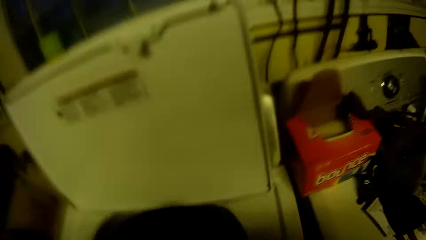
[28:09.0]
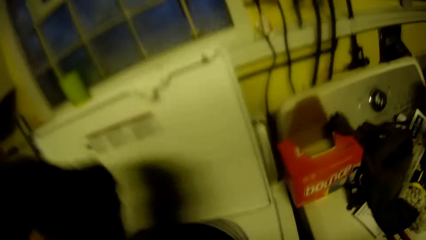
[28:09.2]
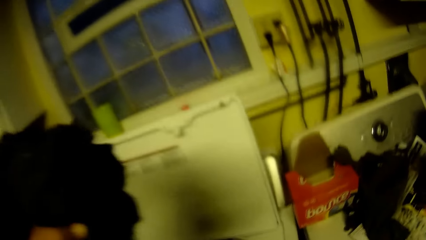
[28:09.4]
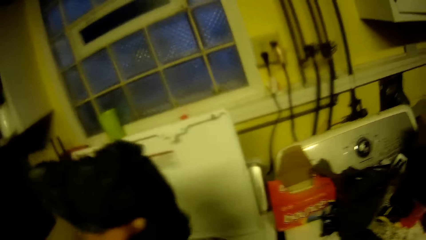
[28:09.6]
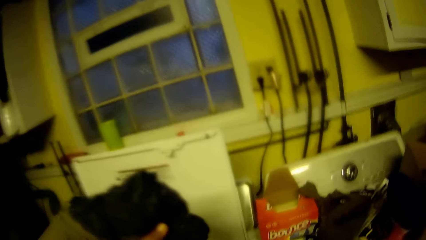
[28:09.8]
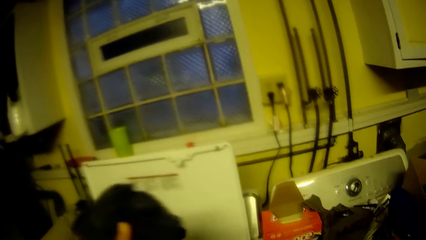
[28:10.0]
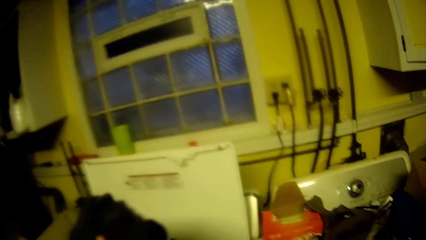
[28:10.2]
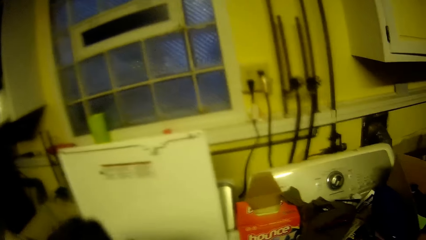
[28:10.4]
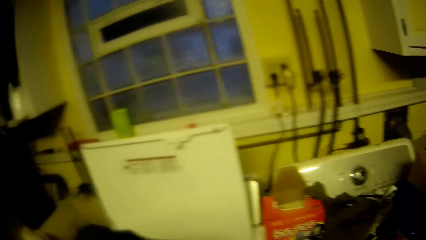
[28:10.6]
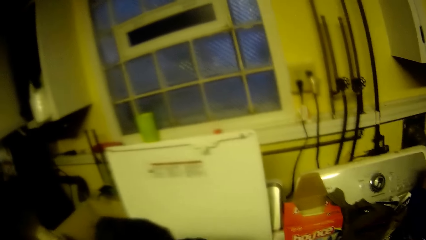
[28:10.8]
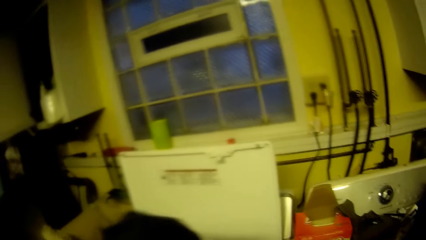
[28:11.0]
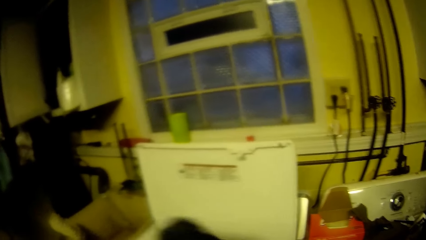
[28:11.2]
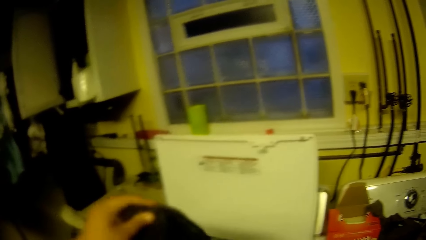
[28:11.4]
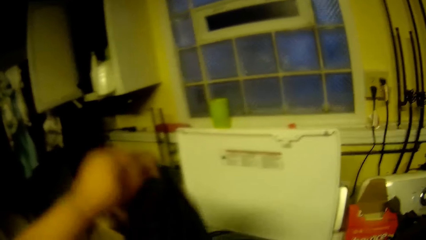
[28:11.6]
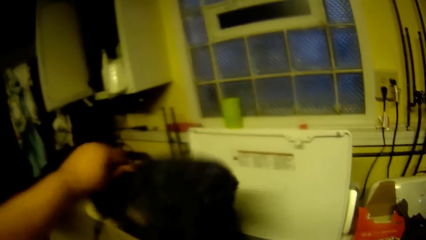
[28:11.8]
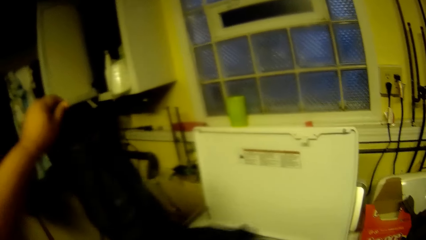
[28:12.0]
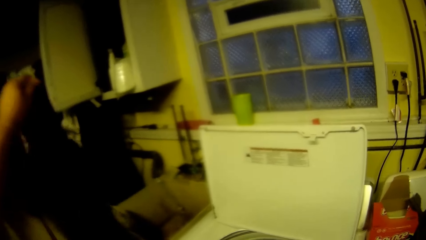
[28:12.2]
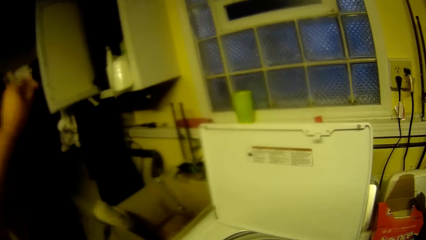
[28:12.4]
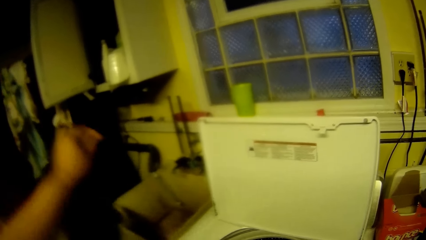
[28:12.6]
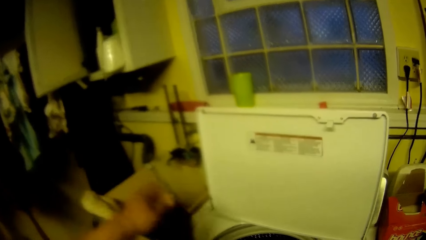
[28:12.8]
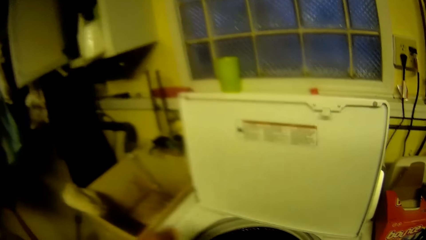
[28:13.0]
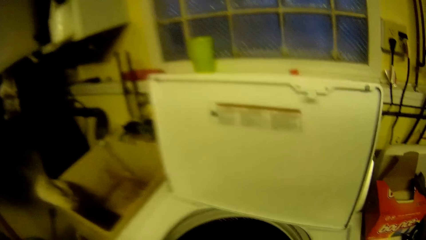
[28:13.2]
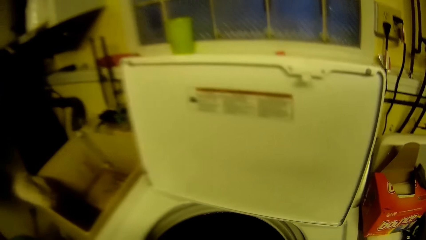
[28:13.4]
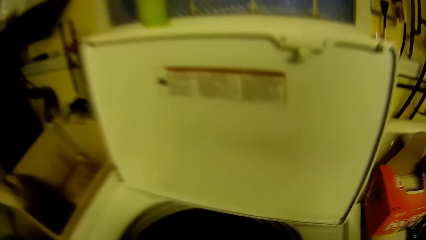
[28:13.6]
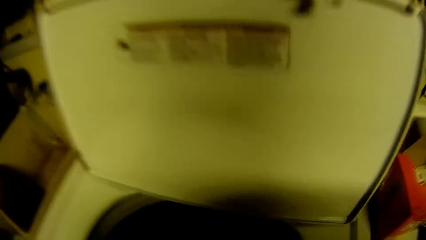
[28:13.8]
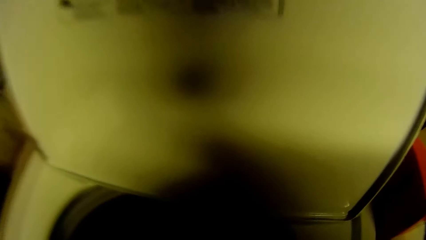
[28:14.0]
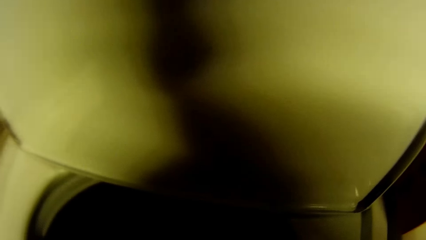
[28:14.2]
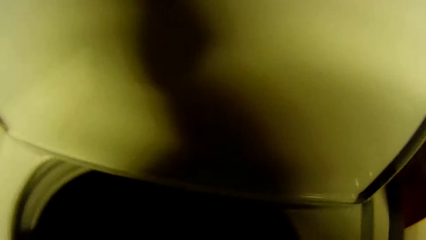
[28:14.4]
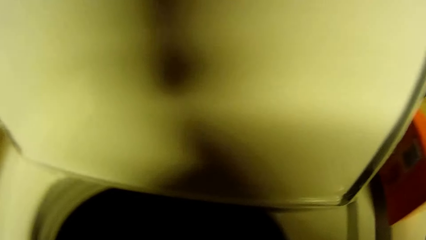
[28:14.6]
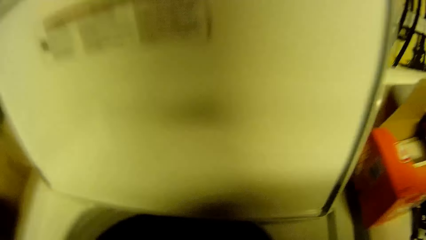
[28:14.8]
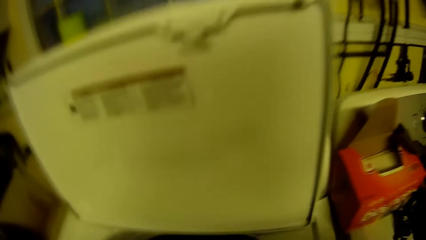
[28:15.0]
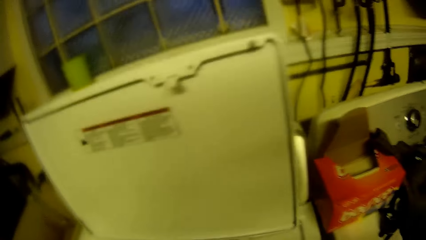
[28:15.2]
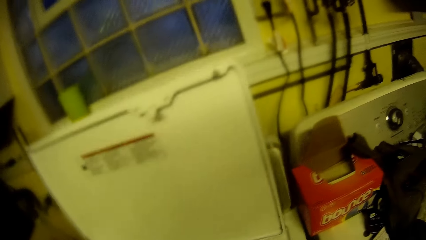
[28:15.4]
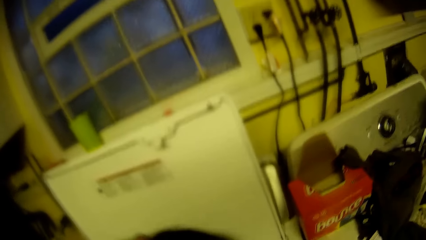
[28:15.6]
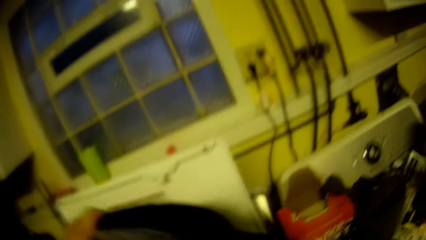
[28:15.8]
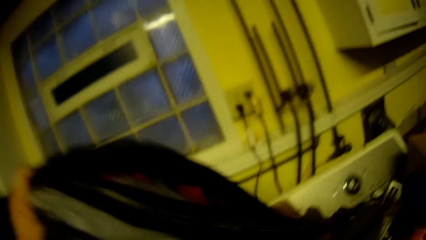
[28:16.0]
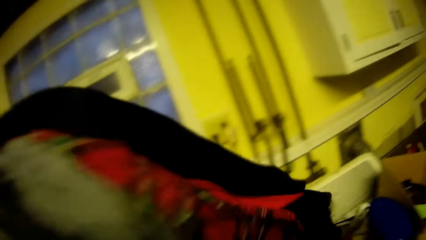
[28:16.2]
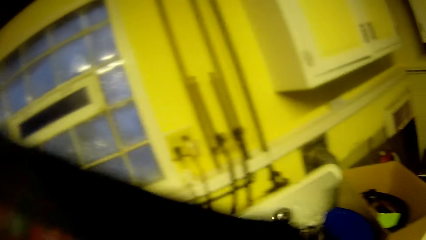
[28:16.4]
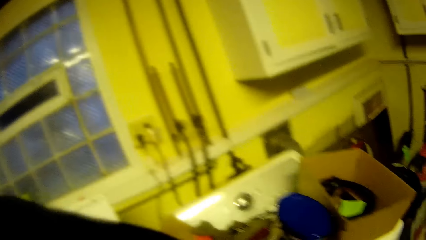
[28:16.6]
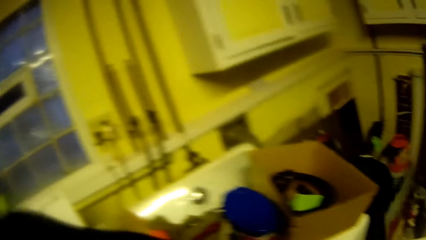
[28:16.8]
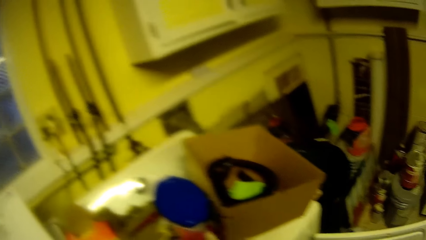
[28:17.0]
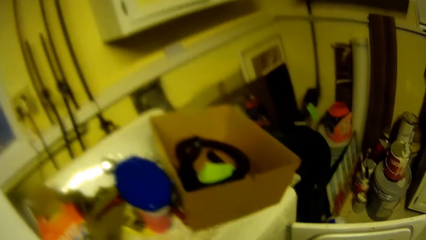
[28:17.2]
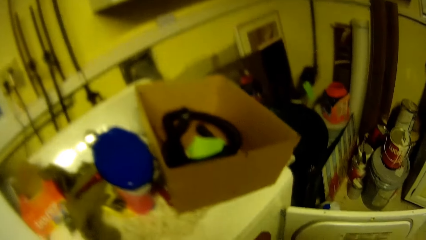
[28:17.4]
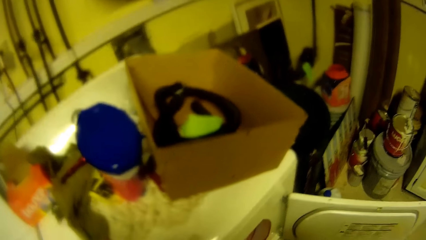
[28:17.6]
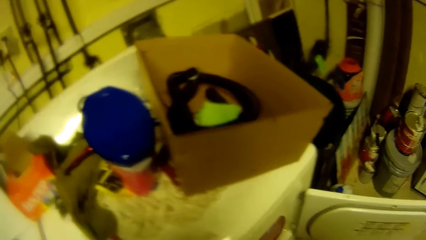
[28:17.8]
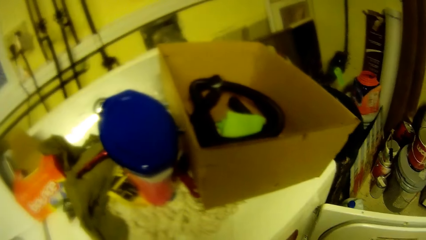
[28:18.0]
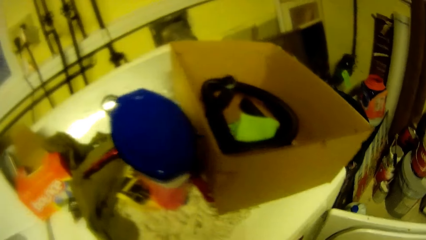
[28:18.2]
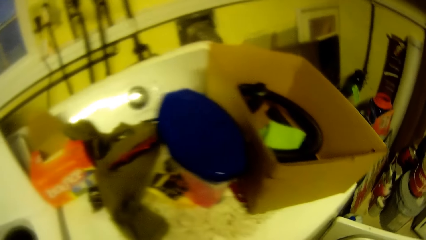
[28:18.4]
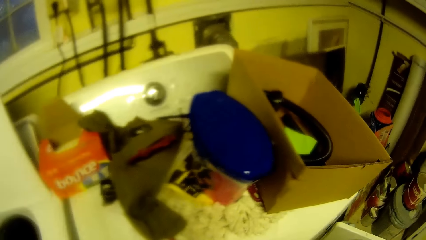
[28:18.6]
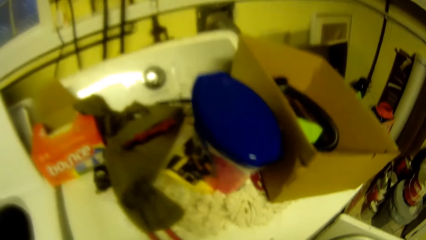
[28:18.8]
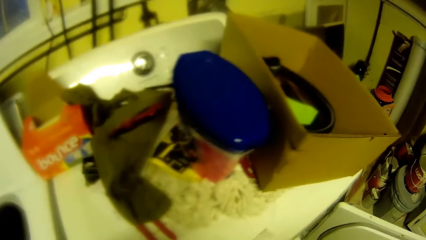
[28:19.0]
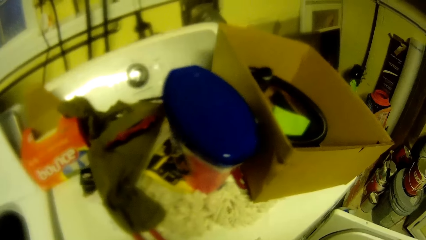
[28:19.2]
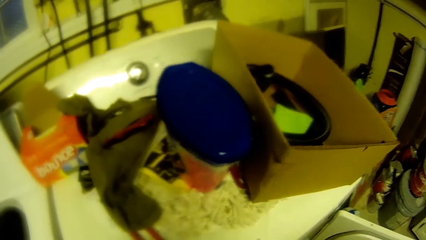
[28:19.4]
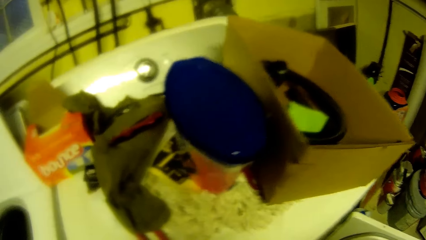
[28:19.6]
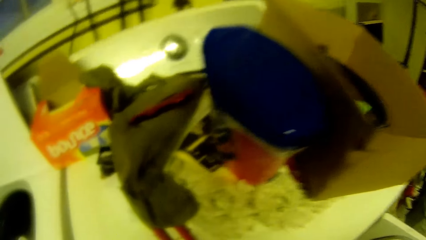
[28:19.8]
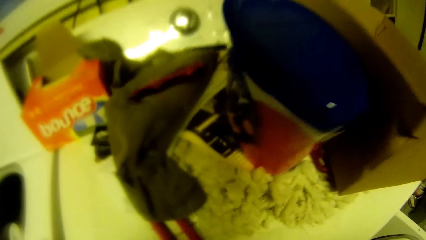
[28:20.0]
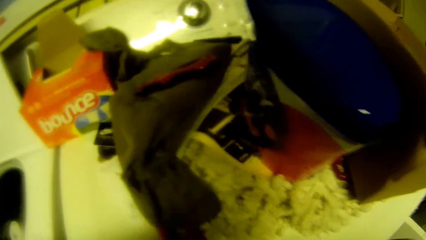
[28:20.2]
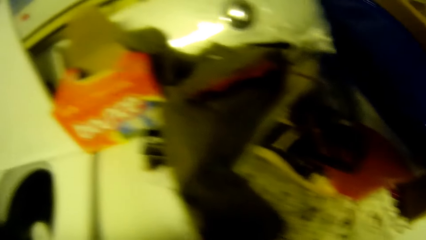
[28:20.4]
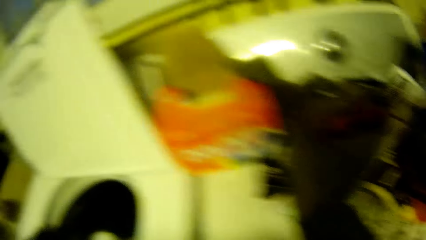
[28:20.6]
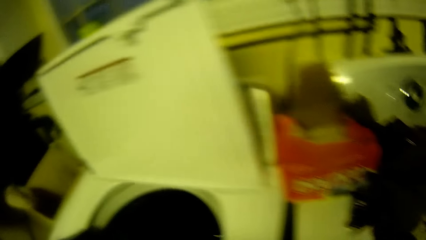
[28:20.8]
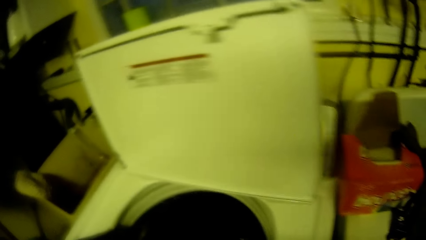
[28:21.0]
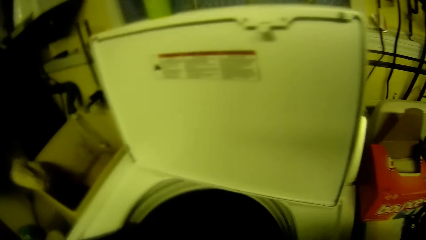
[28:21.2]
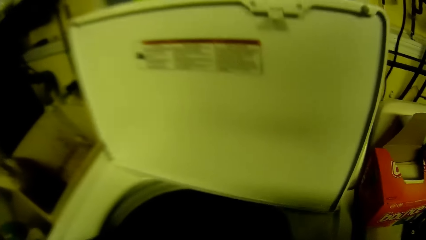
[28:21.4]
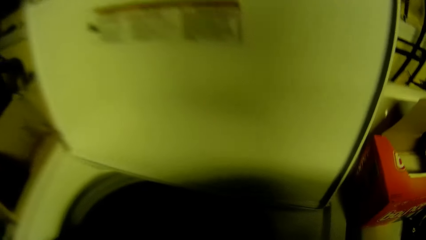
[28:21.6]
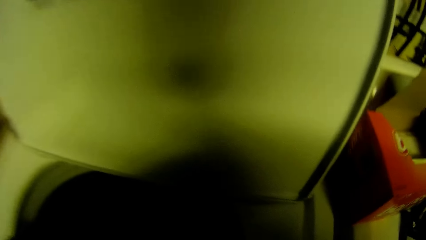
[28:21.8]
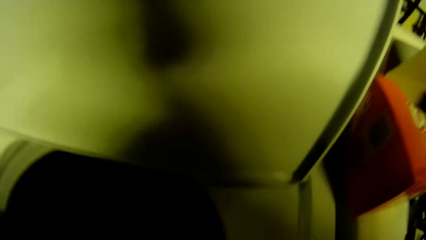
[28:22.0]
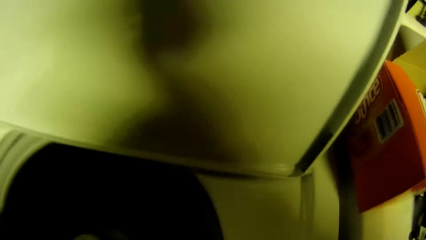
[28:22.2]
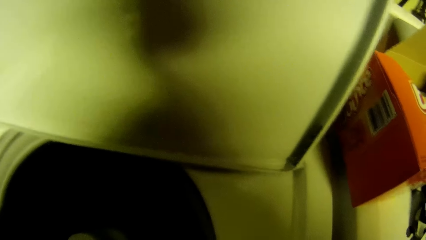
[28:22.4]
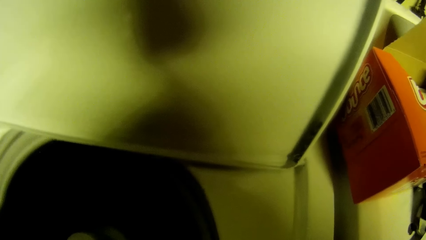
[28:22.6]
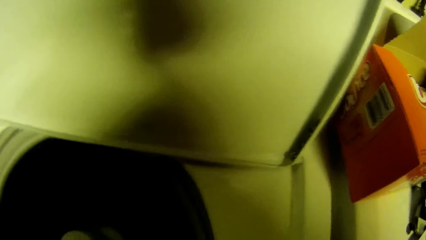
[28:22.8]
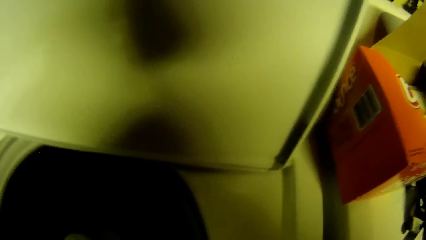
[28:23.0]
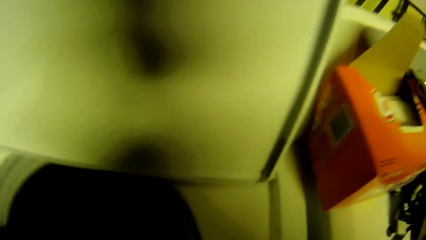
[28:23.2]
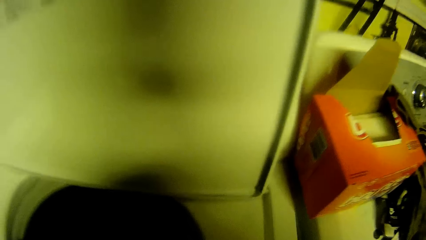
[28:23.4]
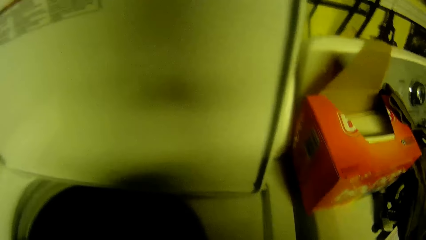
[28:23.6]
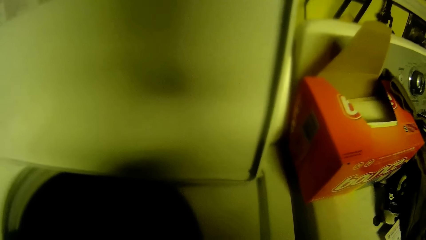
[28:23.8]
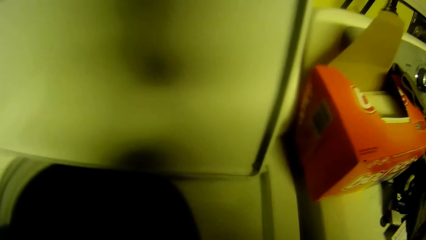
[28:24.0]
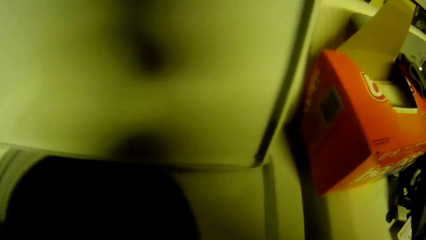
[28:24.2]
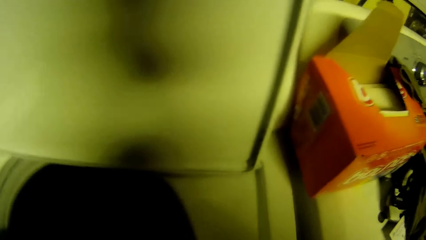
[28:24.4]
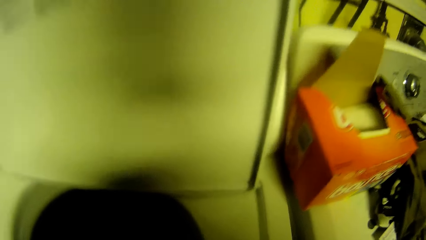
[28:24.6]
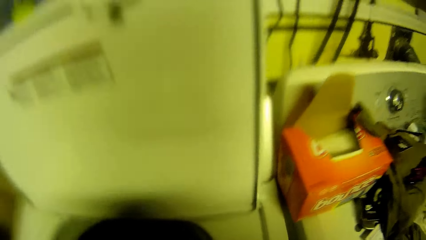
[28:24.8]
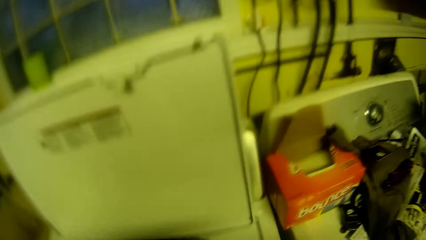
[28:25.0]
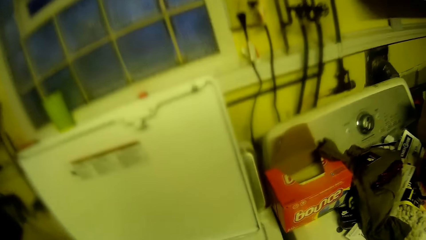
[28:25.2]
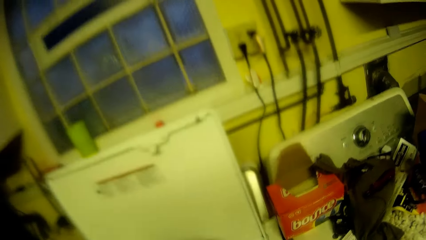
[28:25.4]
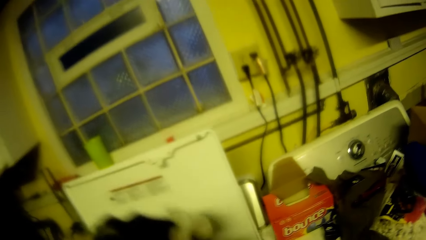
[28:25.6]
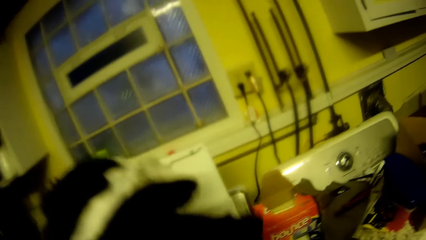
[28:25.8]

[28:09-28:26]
The camera wearer picks a bunch of cloth out of the washing machine with his left hand. He places a cloth on the machine with his left hand. He picks a bunch of cloth out of the washing machine with his left hand. He places the bunch of cloth in the washing machine with his left hand.
